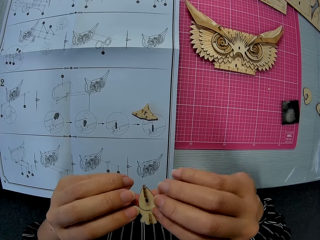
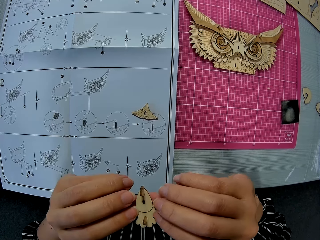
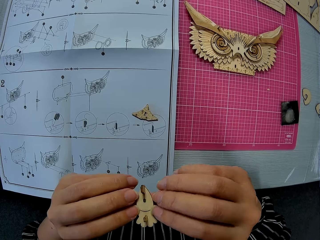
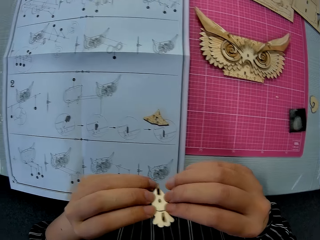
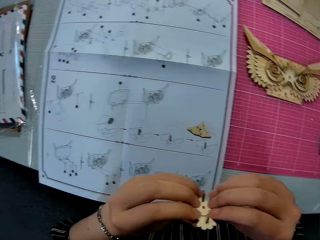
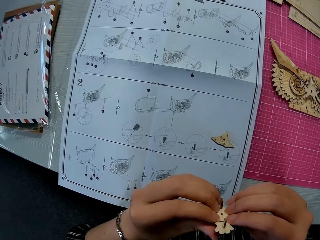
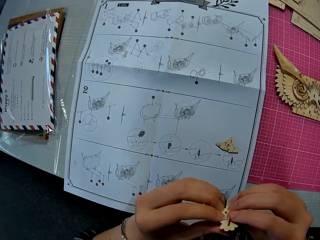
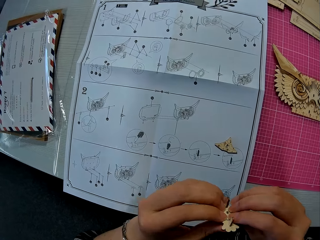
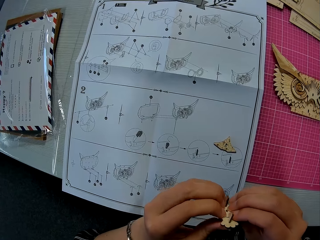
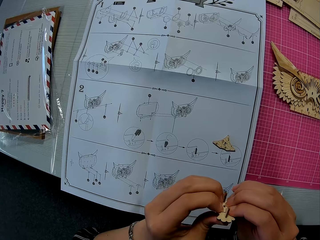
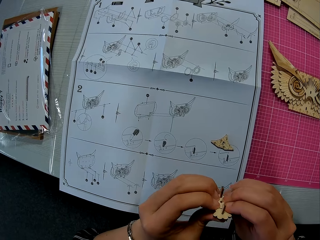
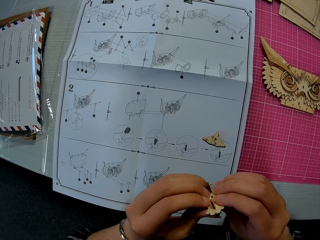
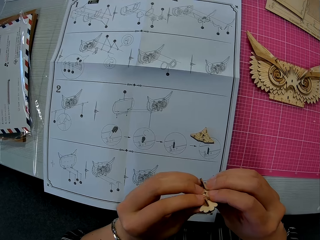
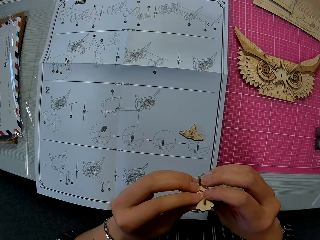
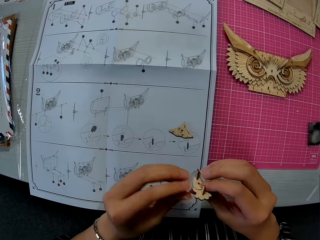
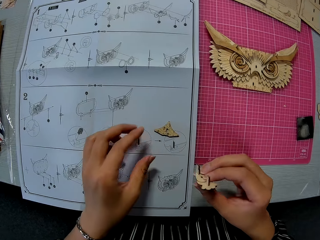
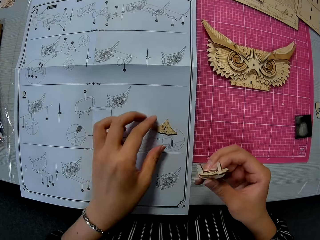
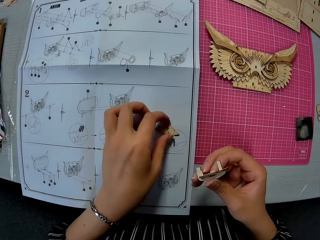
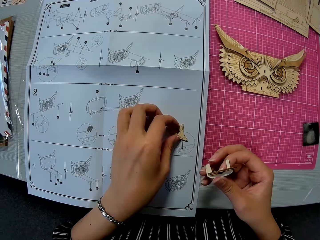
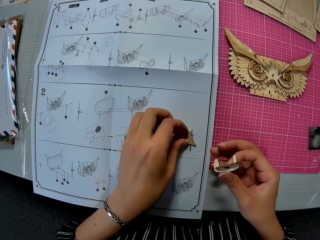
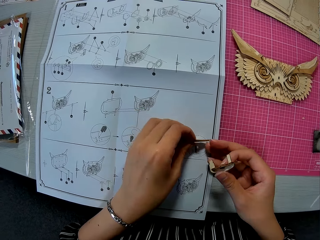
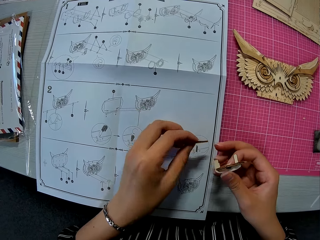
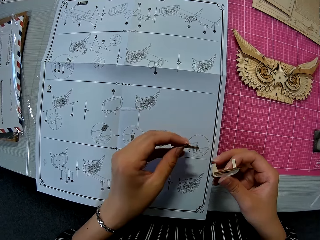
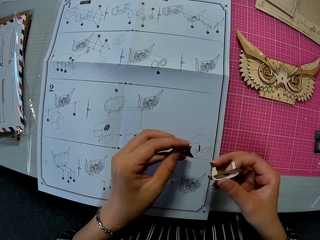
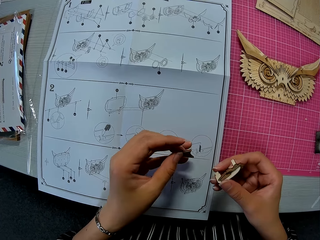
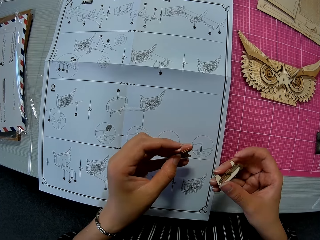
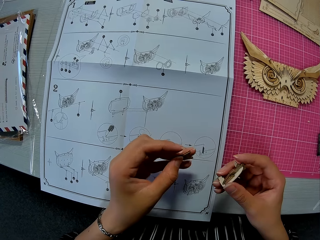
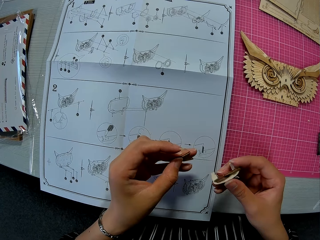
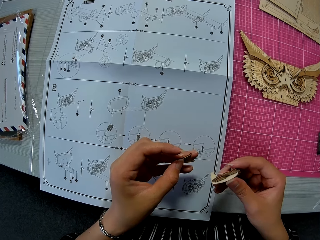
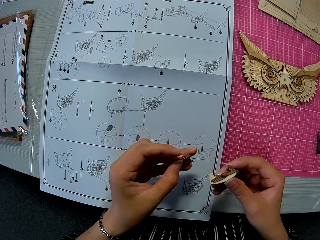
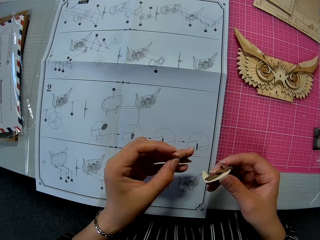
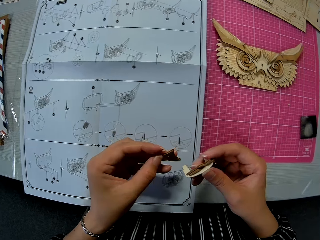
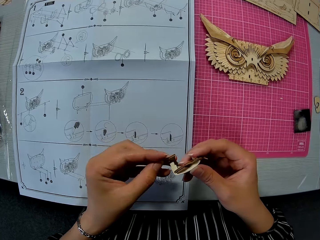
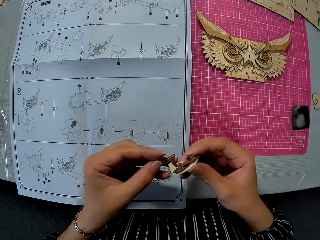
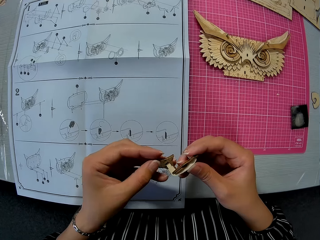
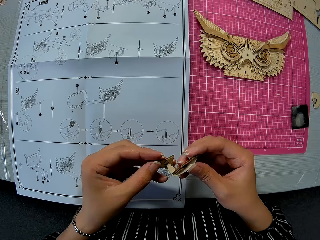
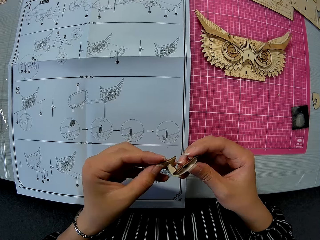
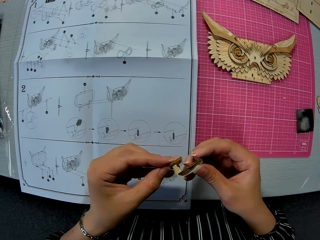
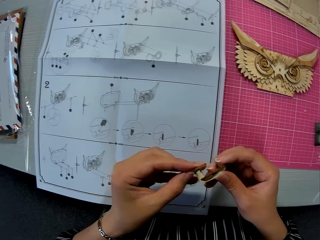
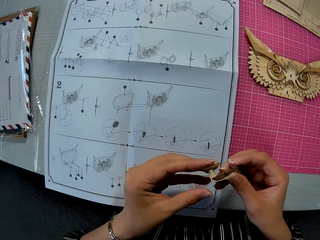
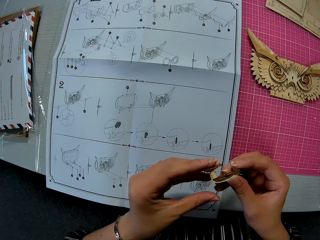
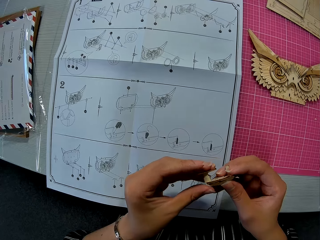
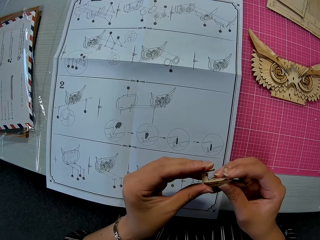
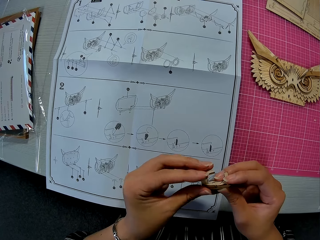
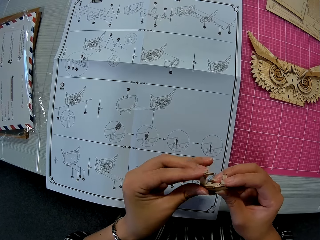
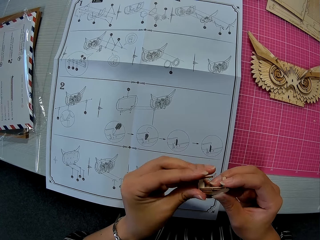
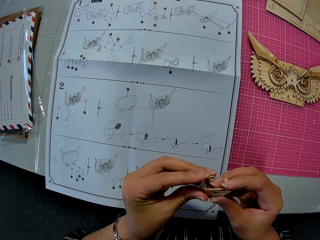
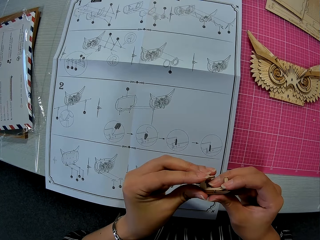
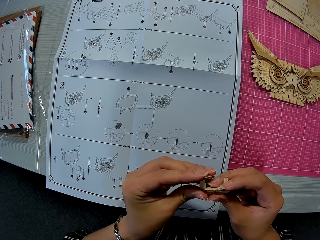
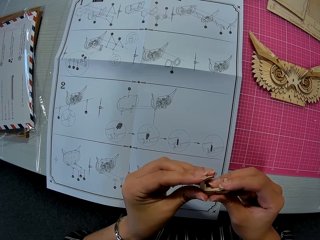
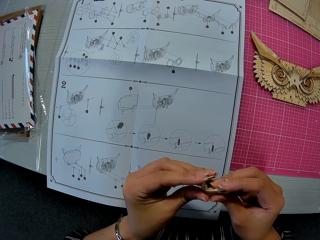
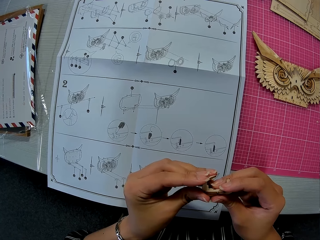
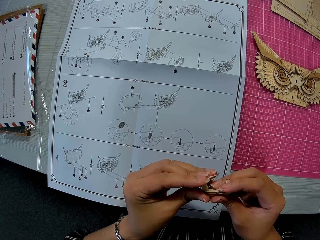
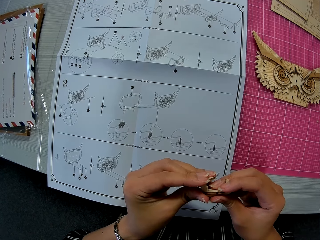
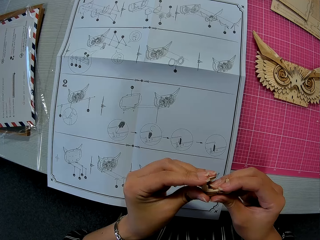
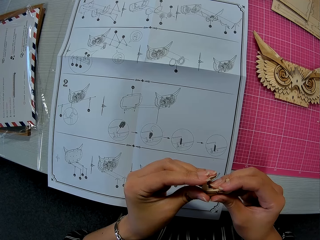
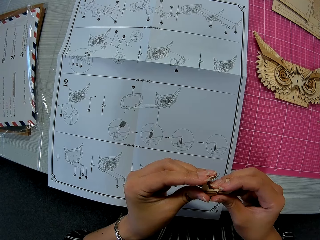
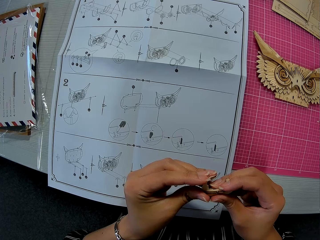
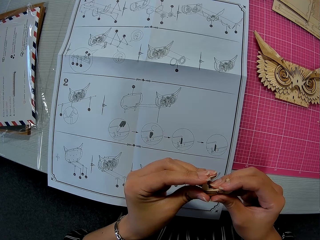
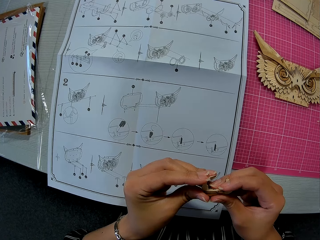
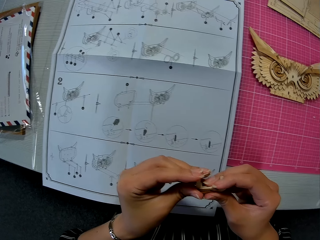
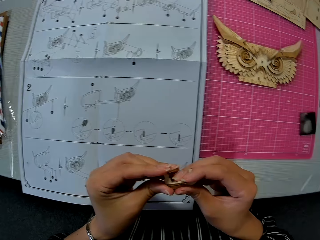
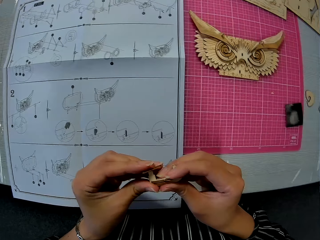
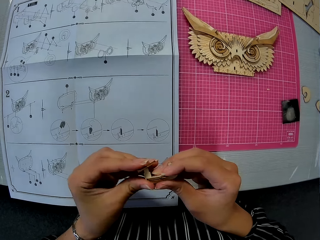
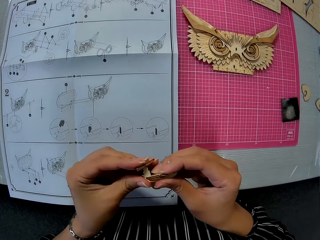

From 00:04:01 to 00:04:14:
The camera wearer picks up a wooden puzzle piece or laser cut craft from the table with her left hand. She fixes the wooden puzzle piece in her right hand with the one in her left hand. She turns the laser cut craft. She presses the laser cut craft.

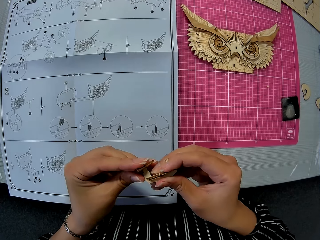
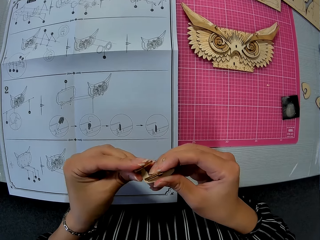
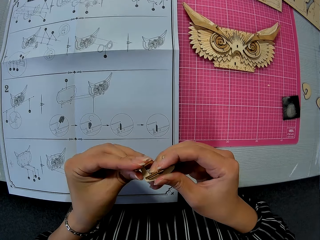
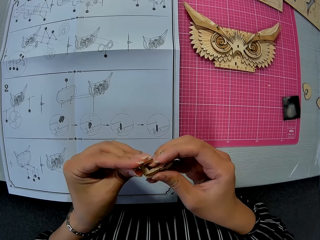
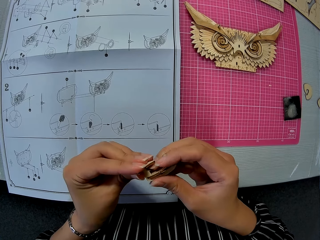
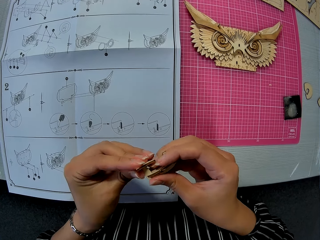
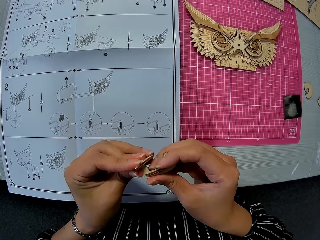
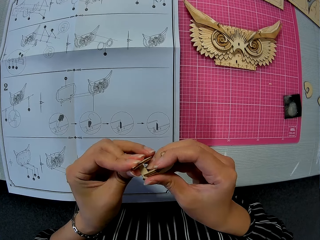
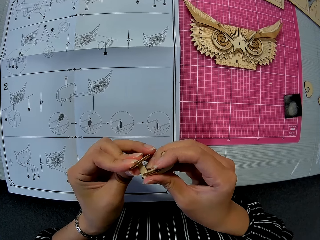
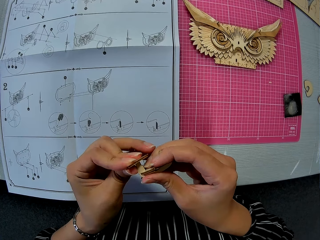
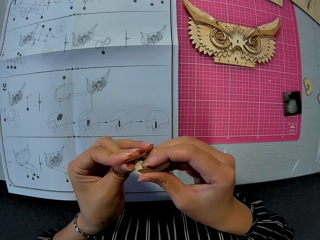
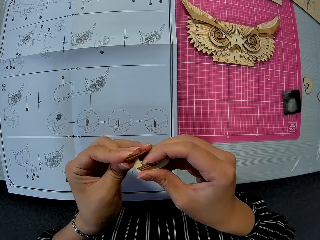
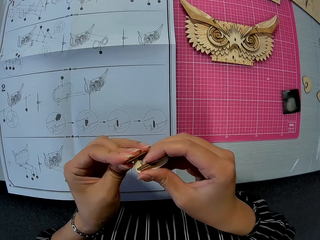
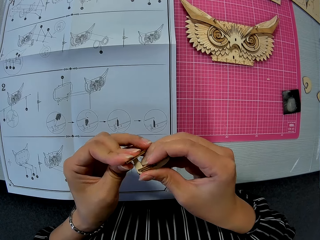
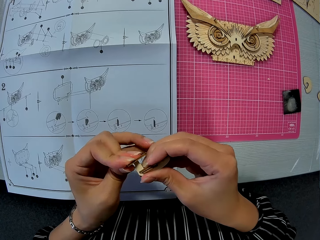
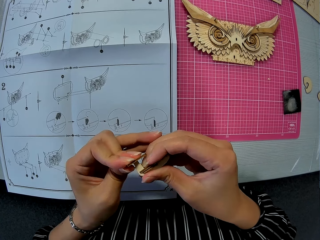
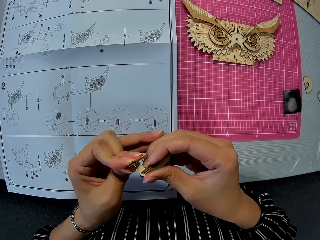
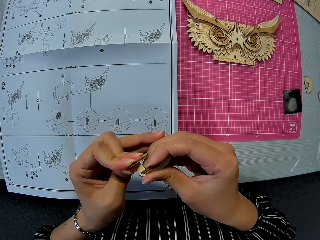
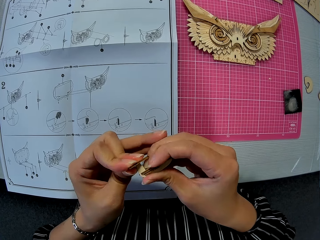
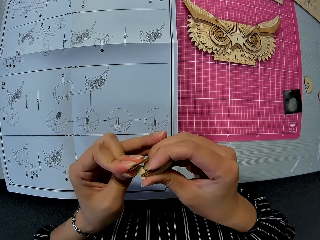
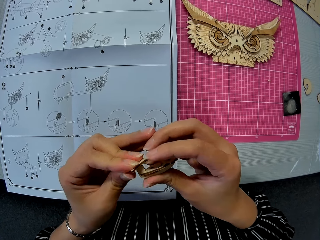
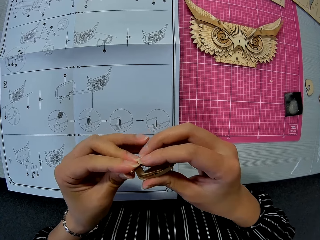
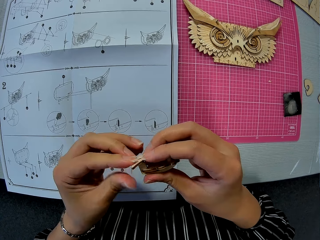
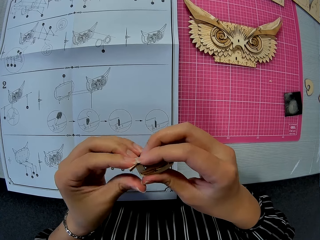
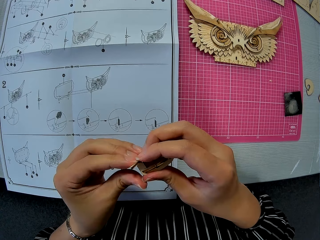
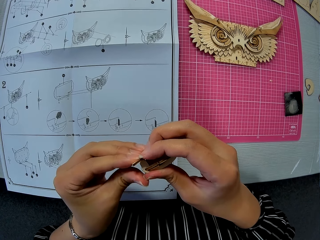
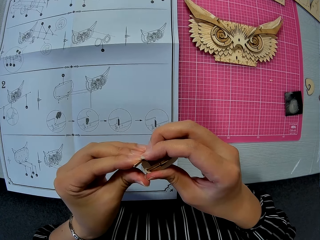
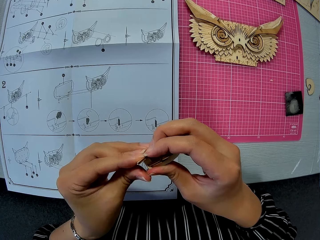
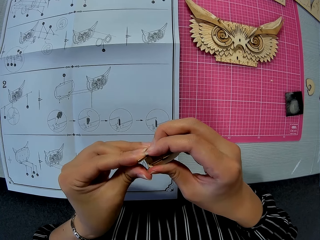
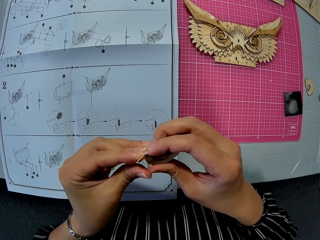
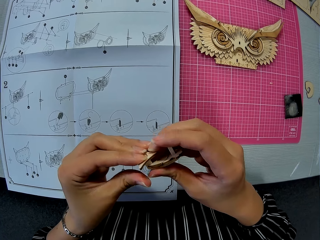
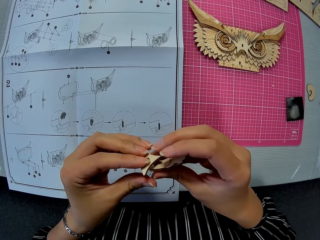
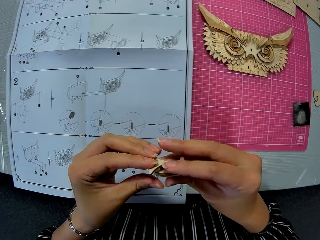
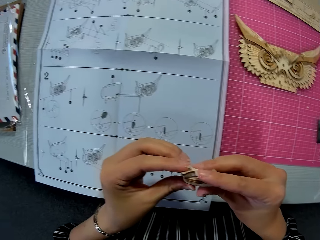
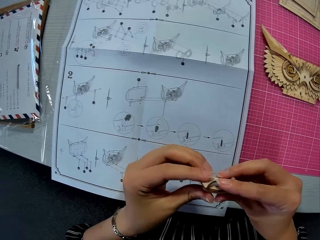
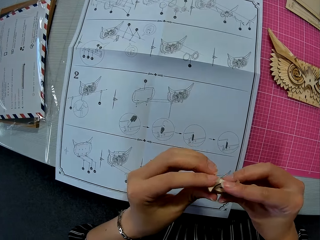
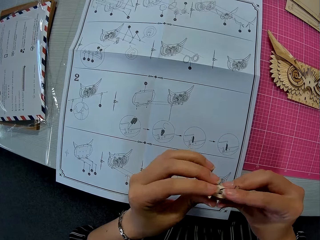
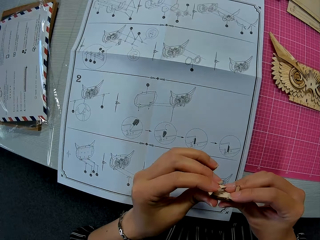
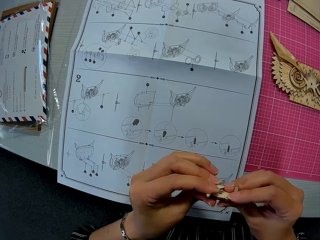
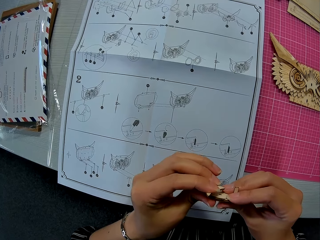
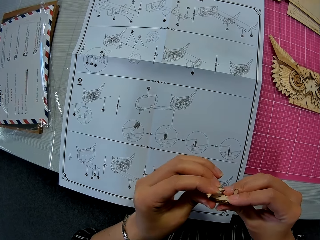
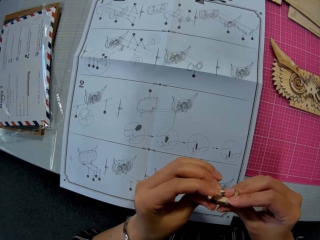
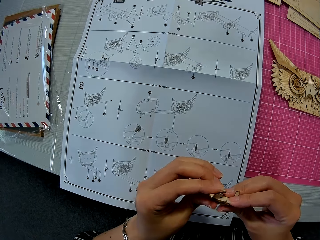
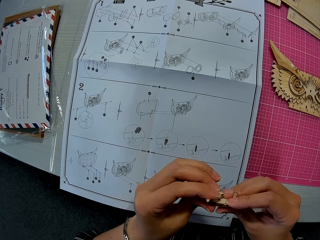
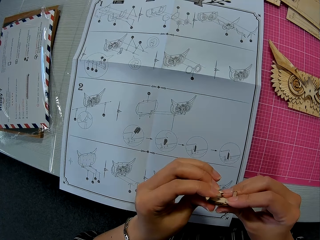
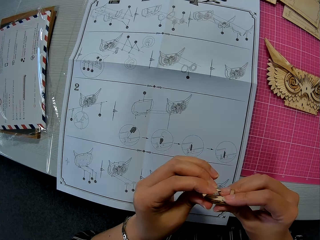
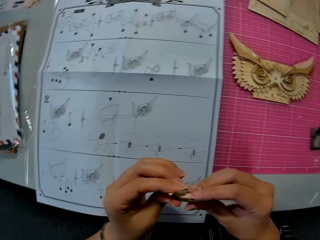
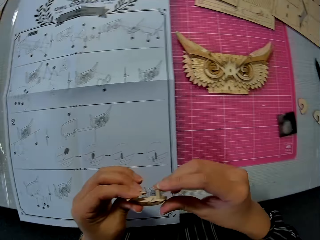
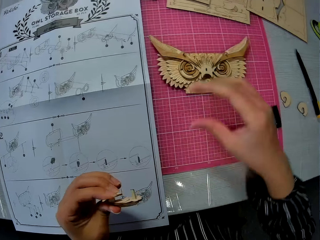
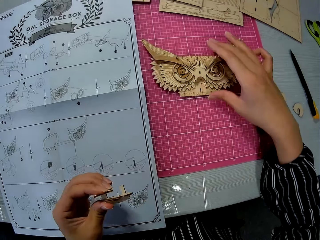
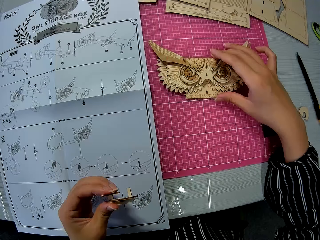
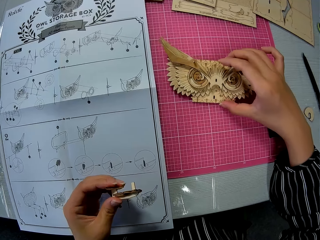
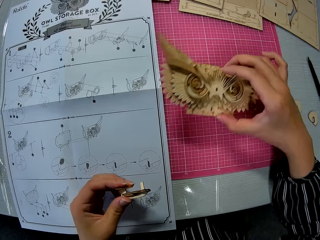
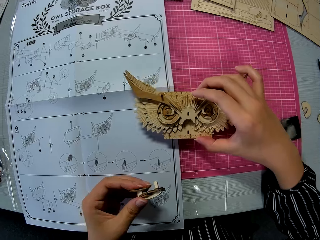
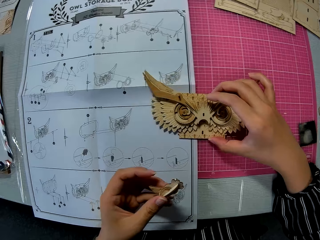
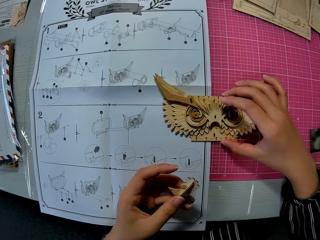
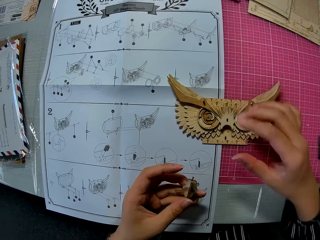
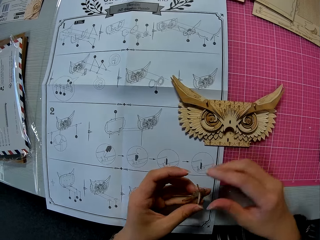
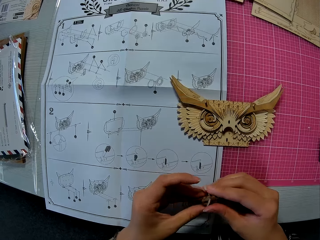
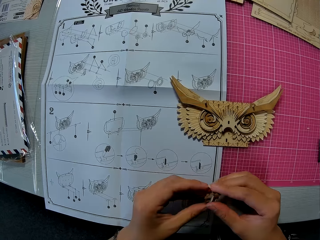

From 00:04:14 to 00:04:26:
The camera wearer turns the laser cut craft. She fixes the laser cut craft. She turns the laser cut craft. She picks up a piece of owl storage box. She moves the wooden mechanical model from the table to the blueprint with her right hand. She holds the laser cut craft with two hands. She holds the laser cut craft with one hand.
